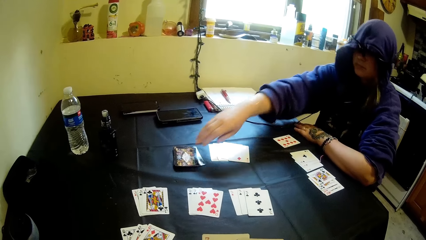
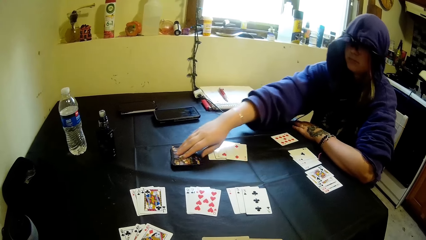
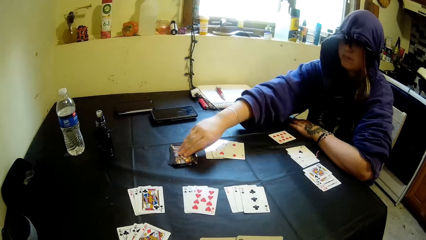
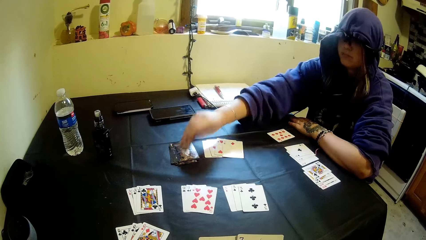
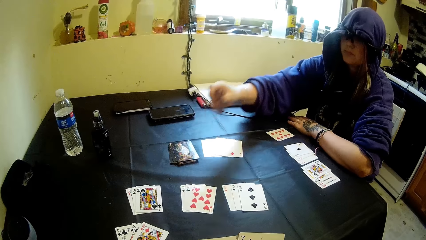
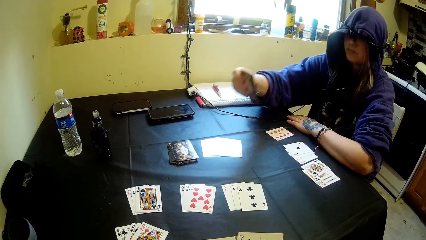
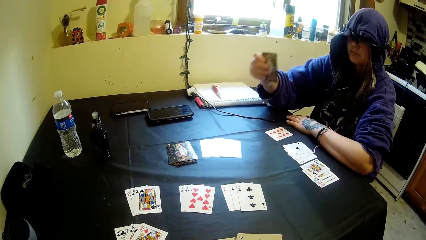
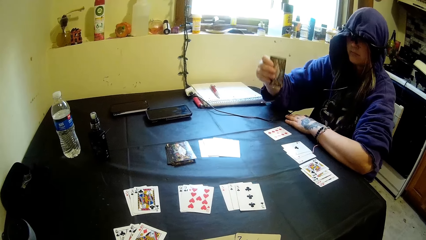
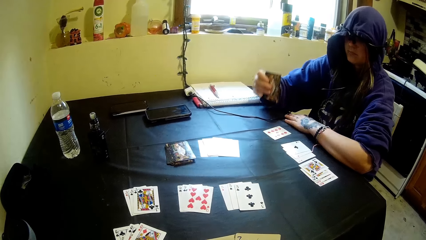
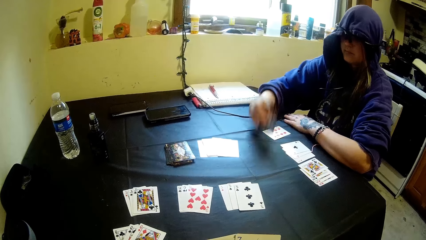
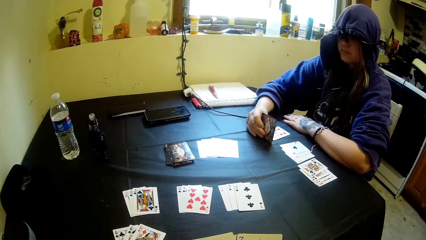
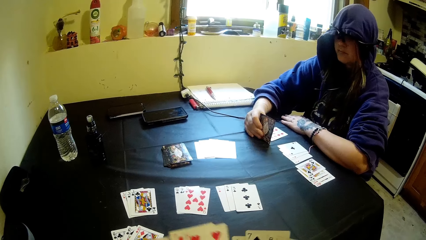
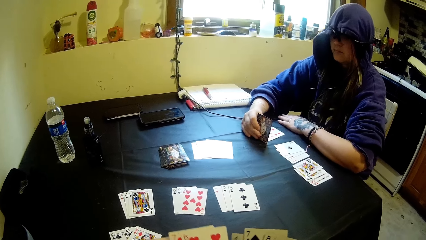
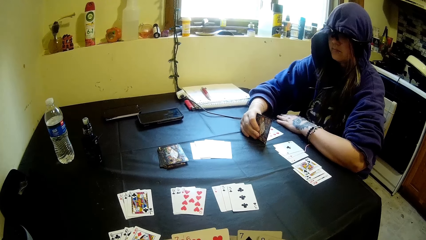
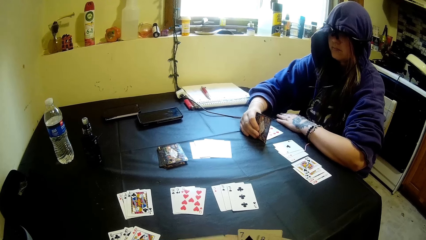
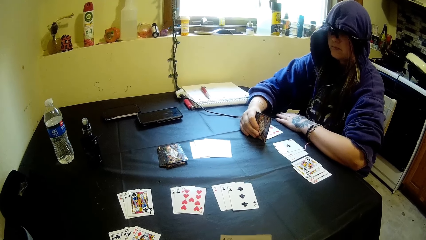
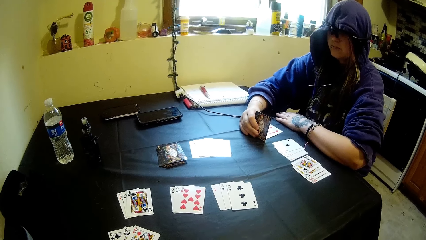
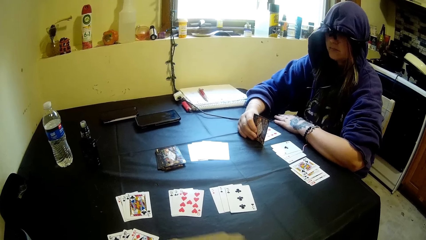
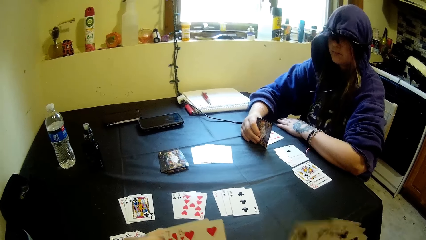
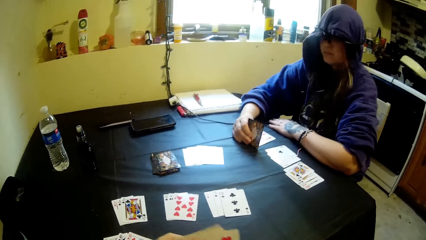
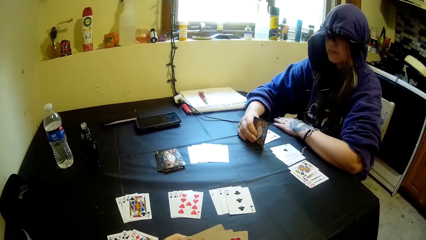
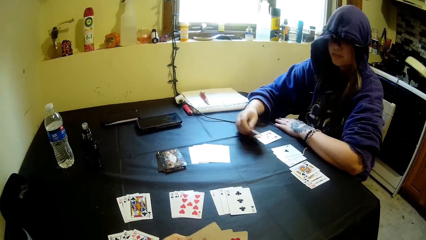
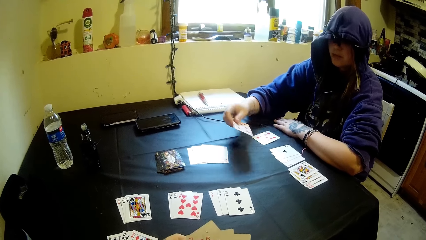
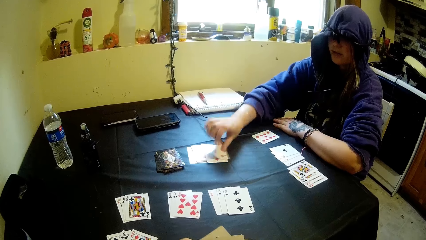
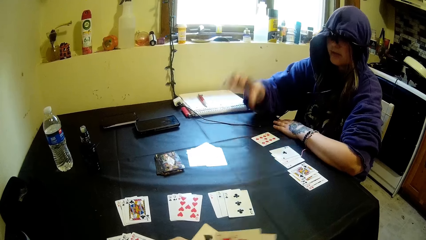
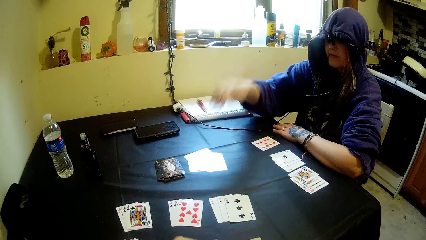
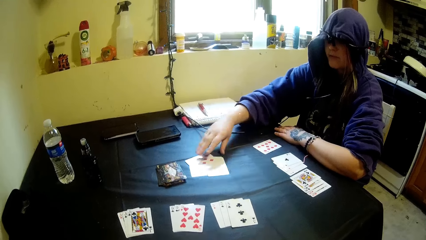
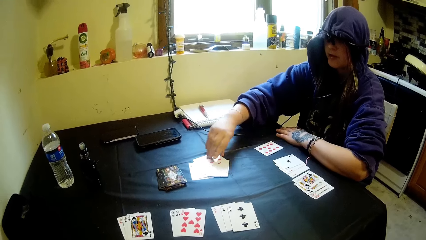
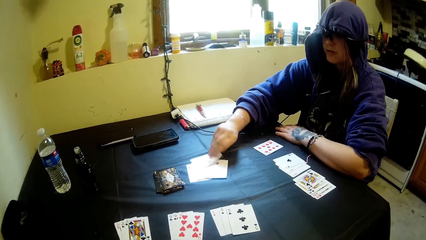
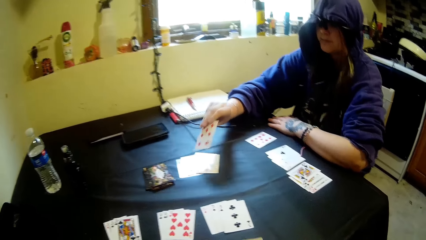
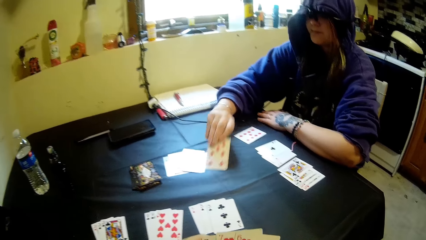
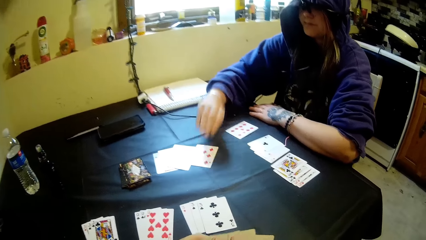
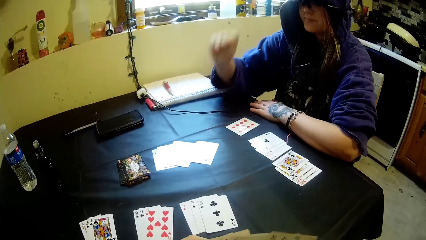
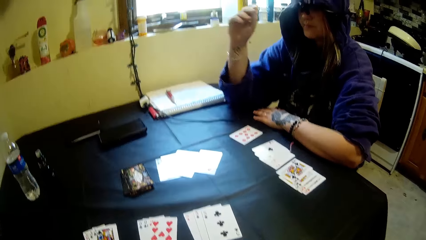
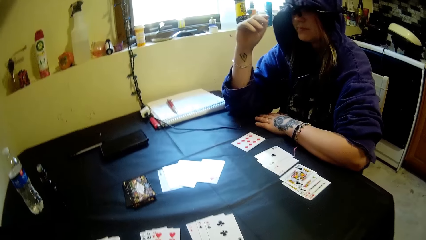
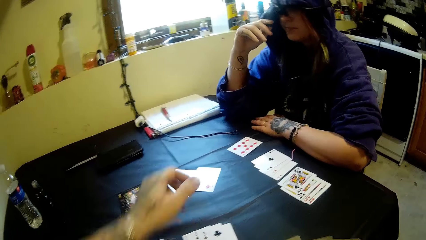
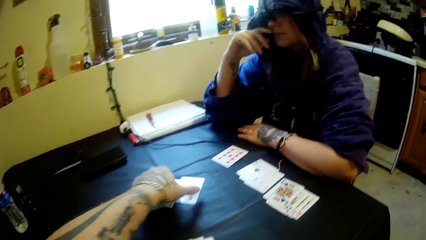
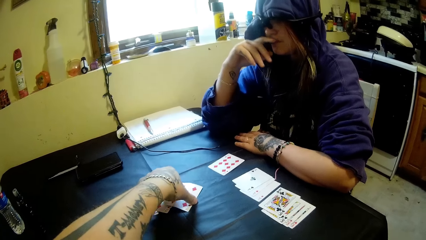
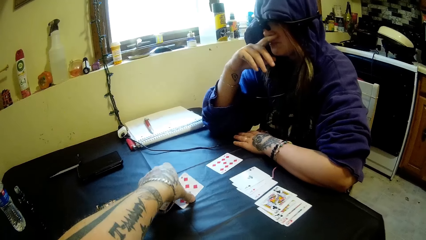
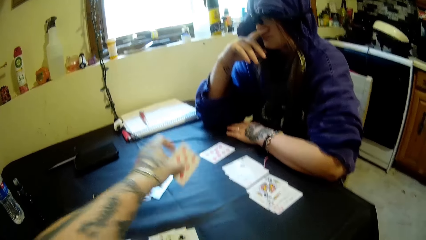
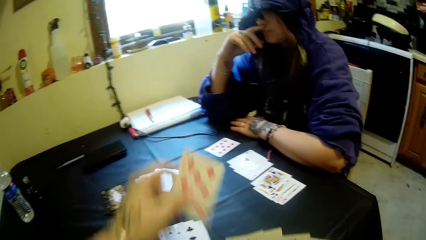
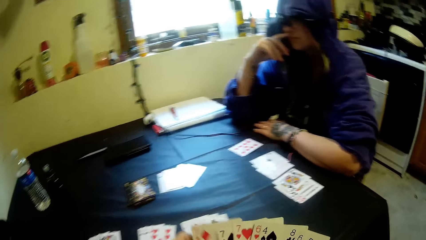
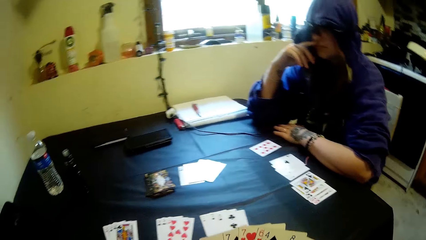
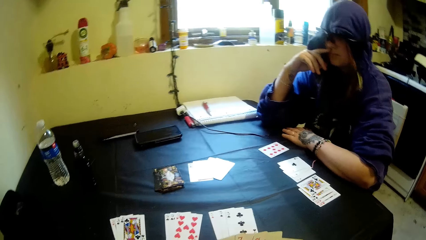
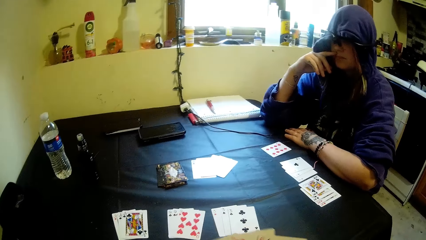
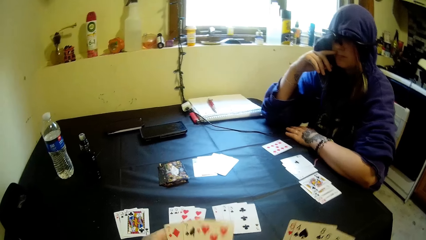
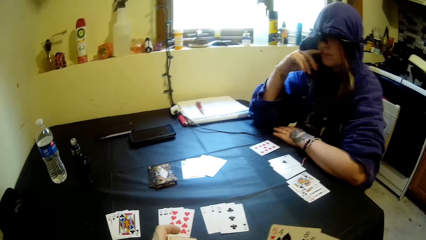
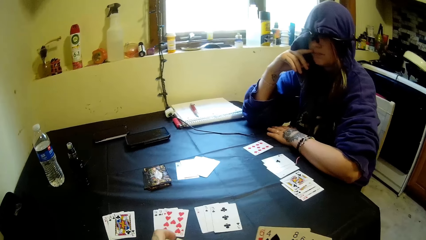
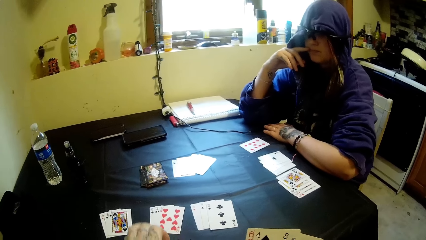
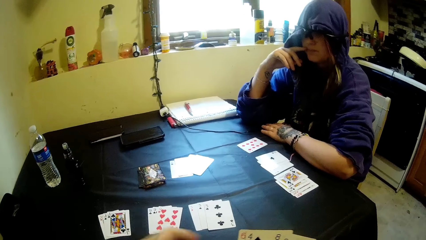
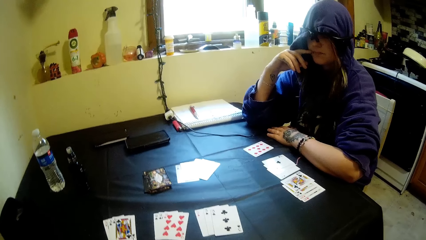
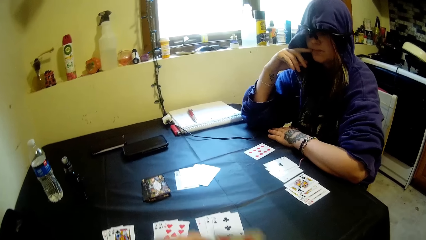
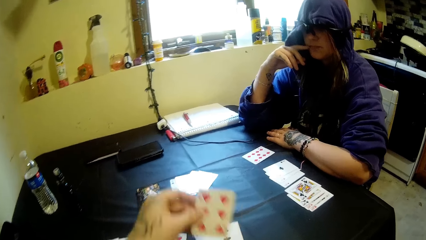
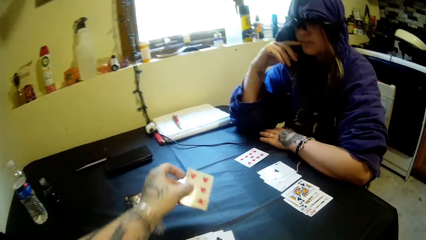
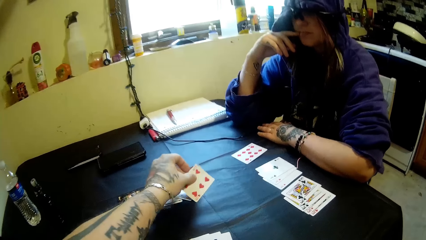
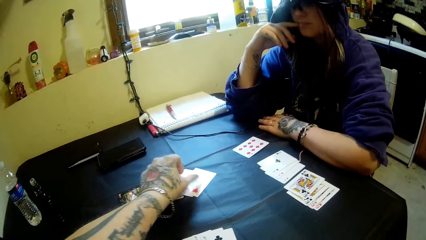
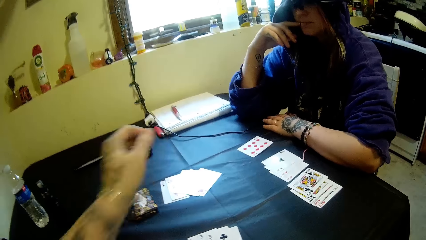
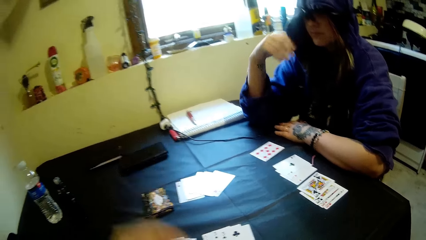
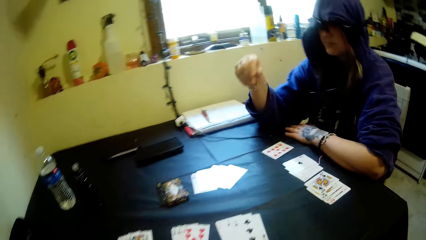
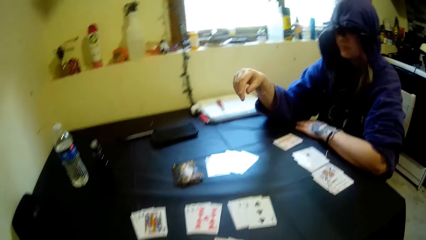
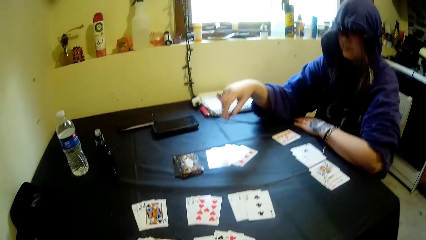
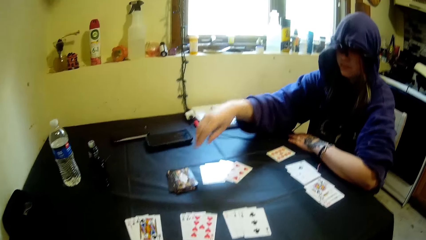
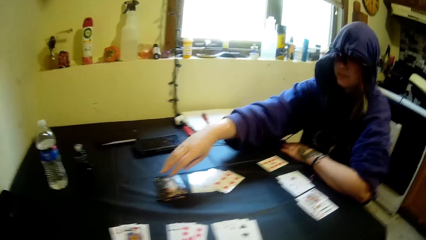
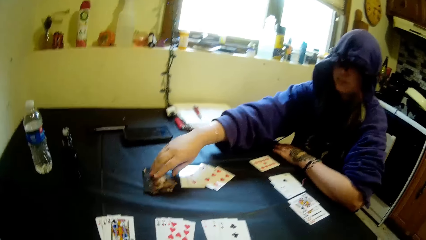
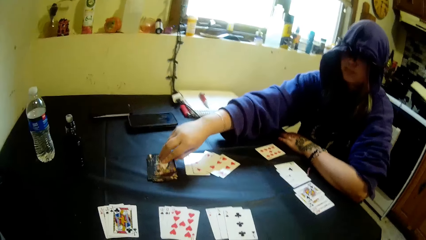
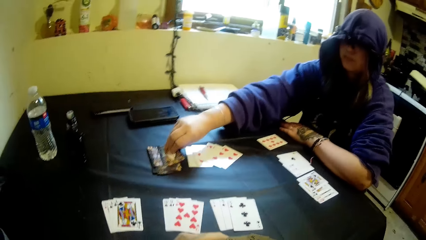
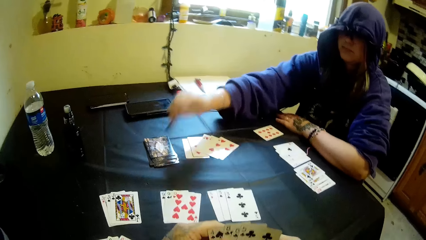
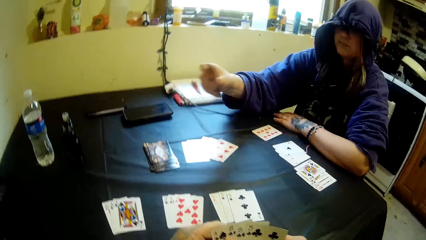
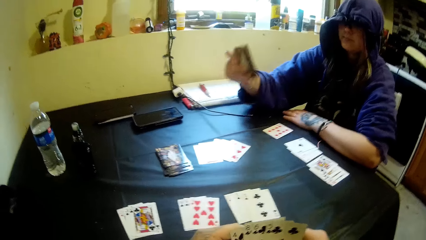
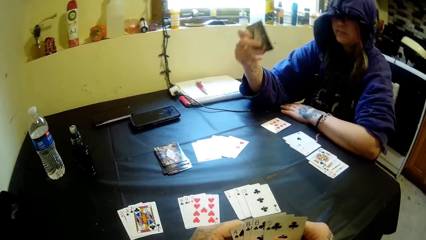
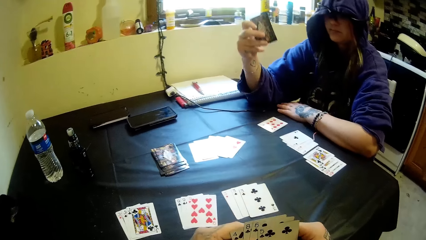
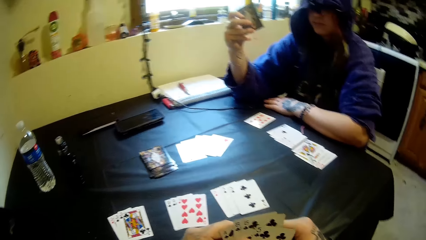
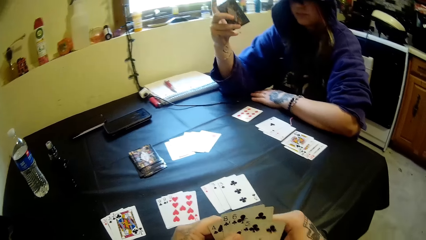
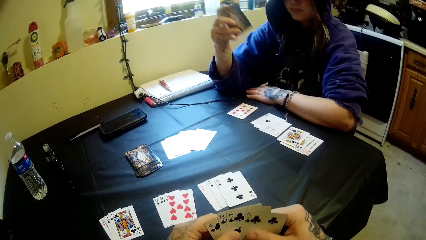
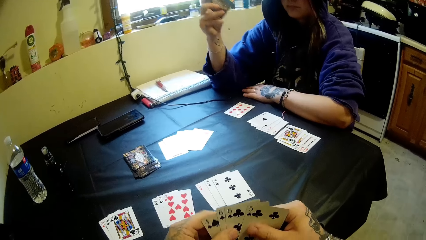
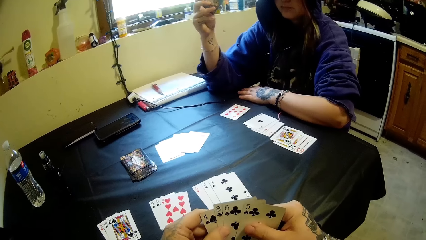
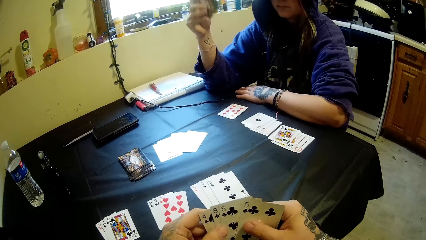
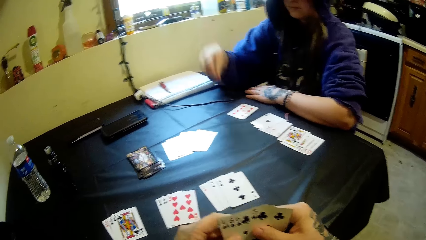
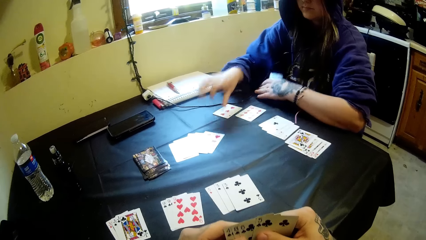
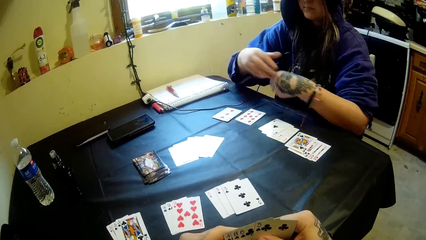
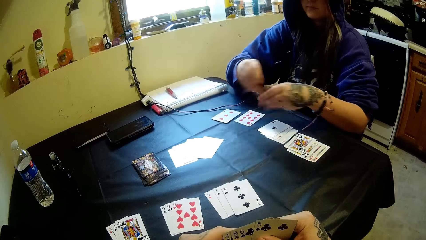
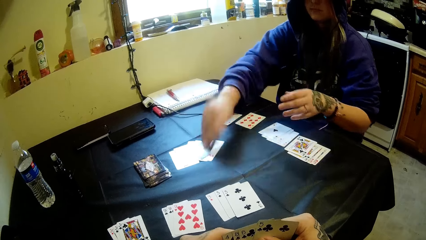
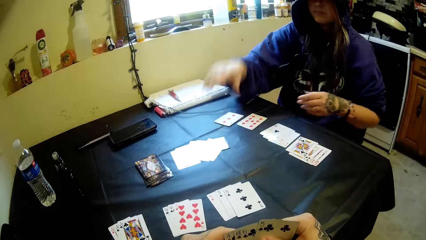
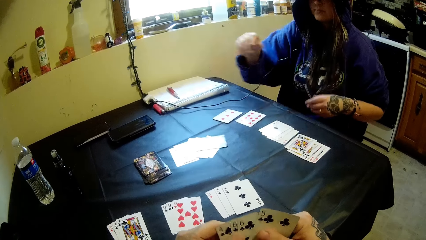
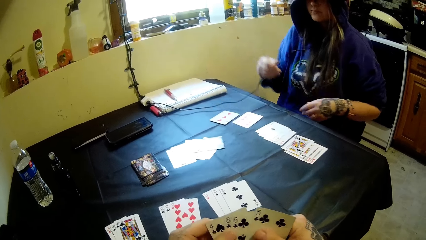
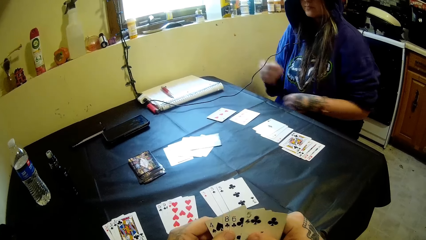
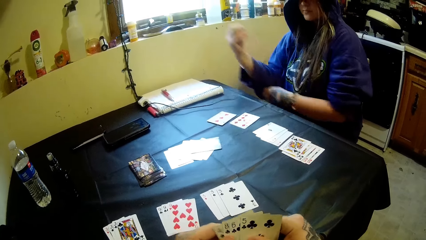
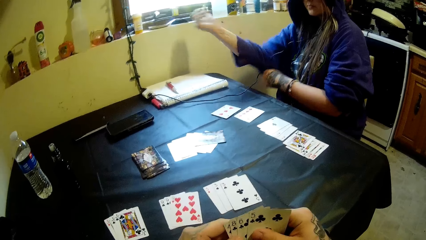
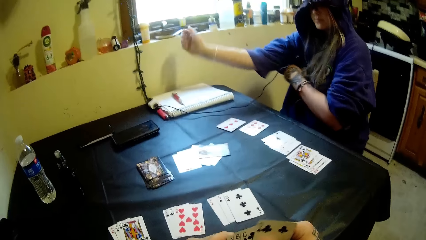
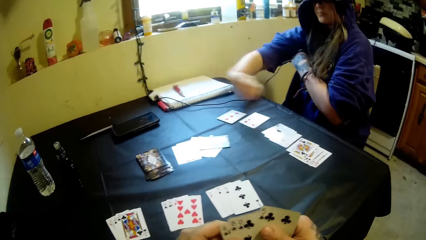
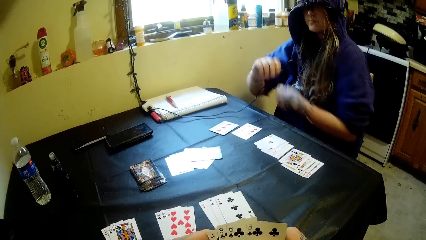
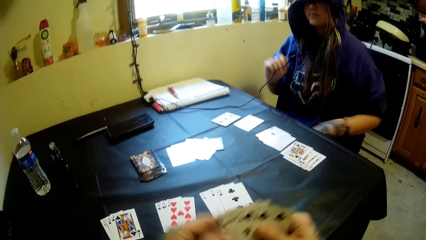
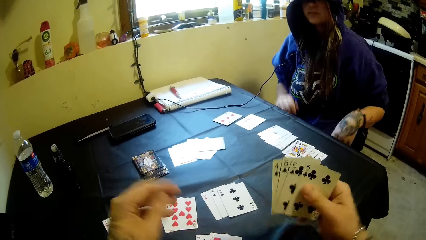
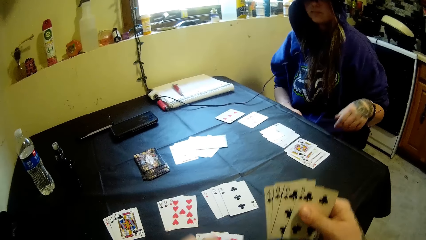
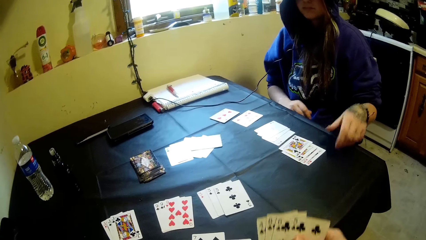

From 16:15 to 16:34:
A woman picks a card from the table. The woman rests the hand on the table. The woman drops the card on the table, plays the playing card, and adjusts some cards on the table. The woman picks a playing card. The camera wearer picks a card from the table. The woman plays the card. The camera wearer selects the card. They drop a card on the table and pick a playing card. The woman picks a card from the table. The woman drops some cards on the table and places the card on the table.
